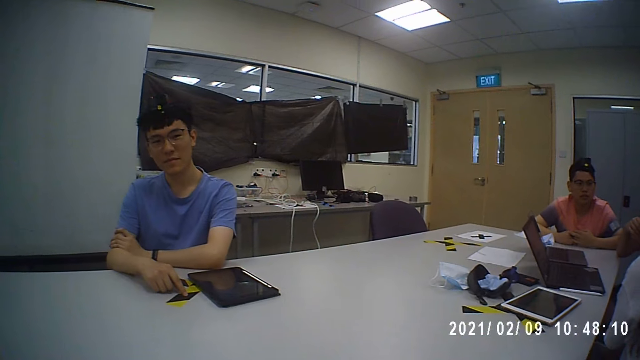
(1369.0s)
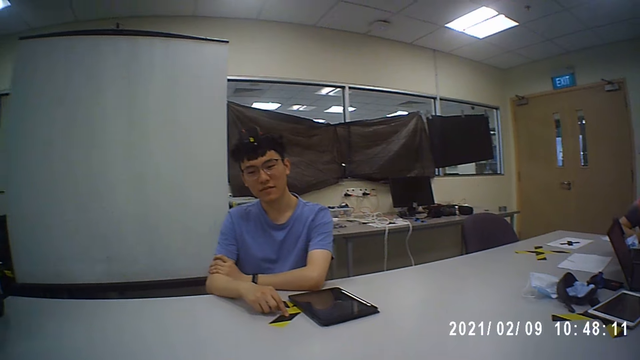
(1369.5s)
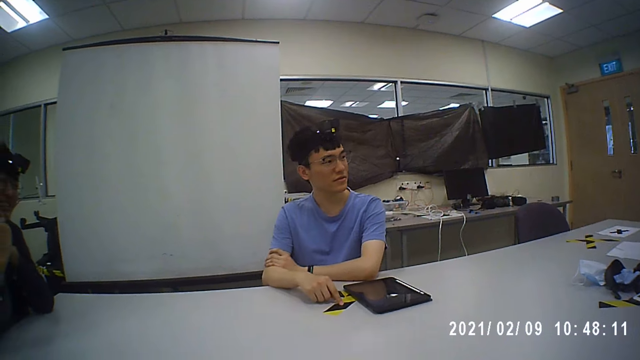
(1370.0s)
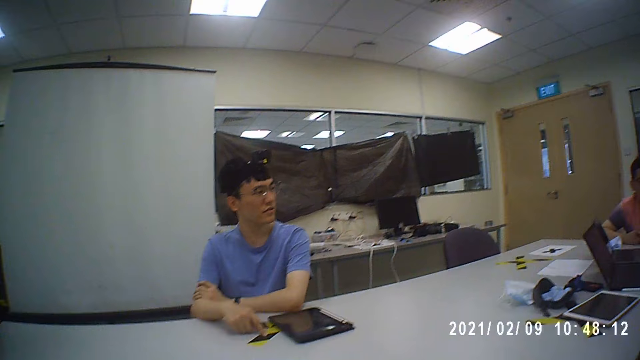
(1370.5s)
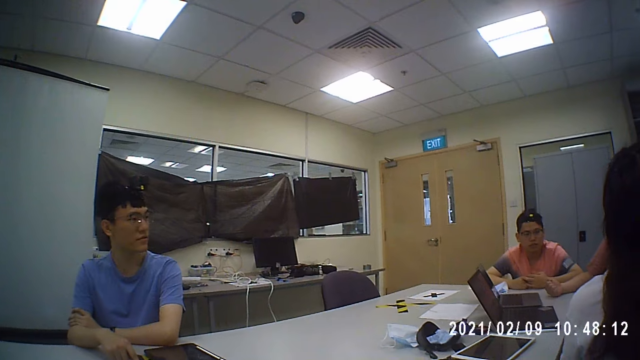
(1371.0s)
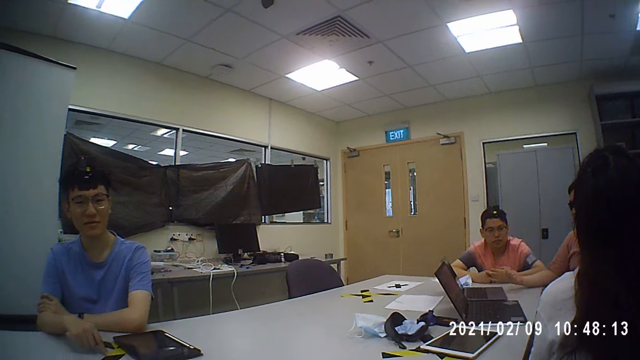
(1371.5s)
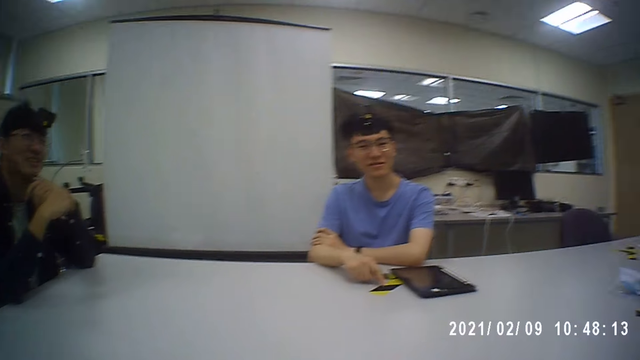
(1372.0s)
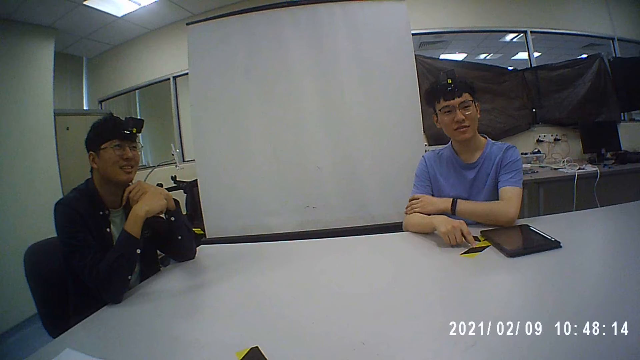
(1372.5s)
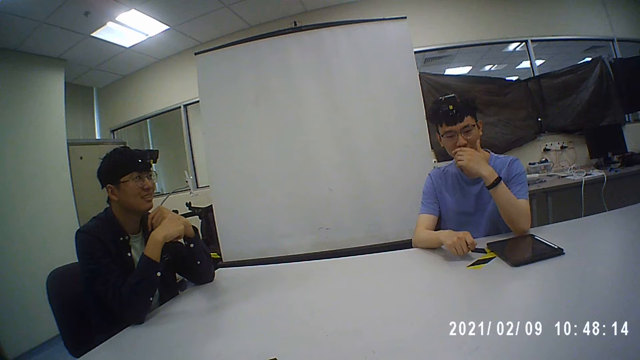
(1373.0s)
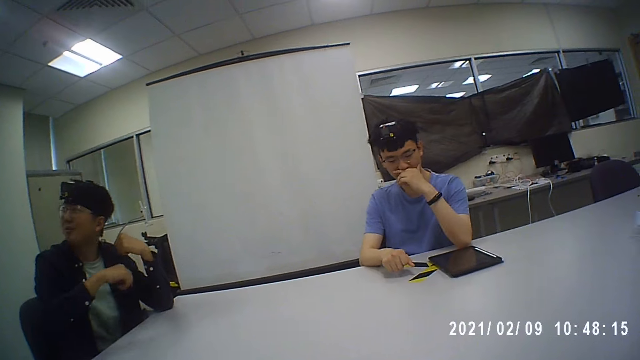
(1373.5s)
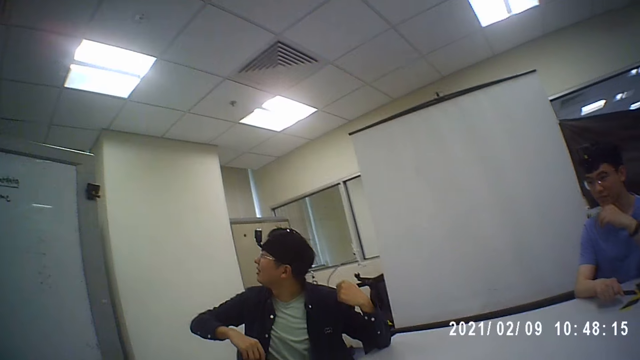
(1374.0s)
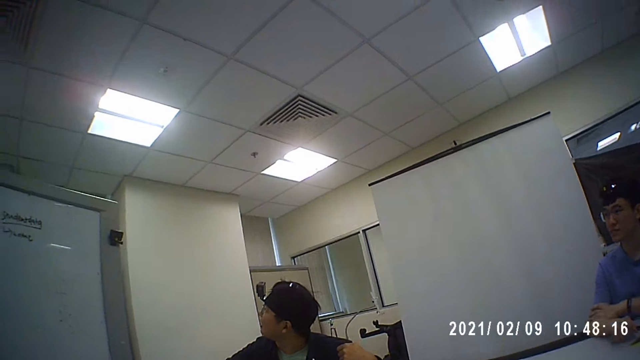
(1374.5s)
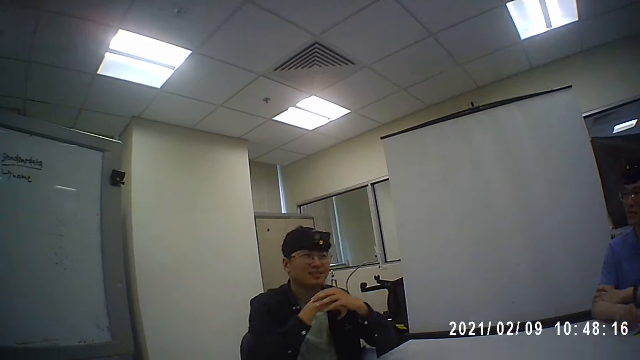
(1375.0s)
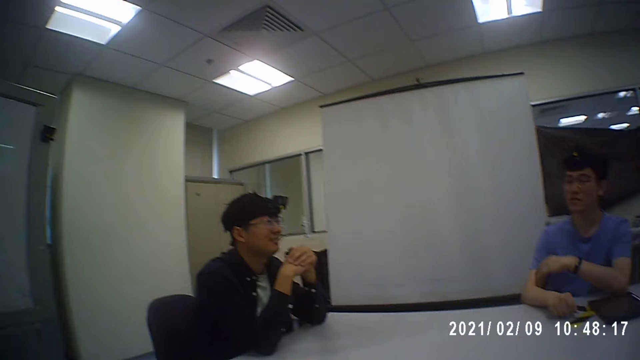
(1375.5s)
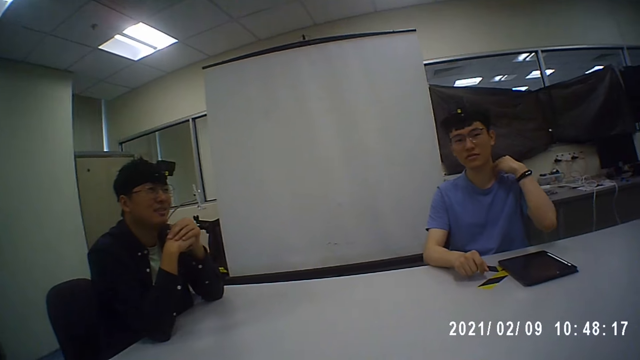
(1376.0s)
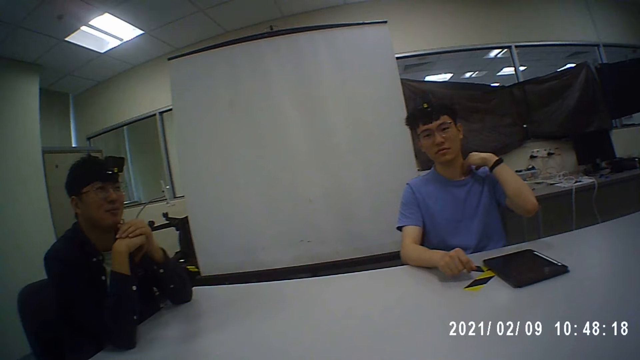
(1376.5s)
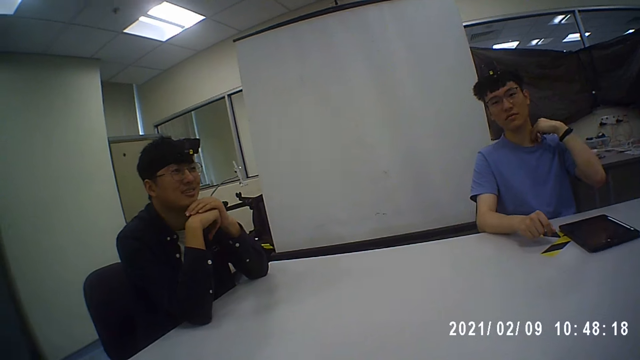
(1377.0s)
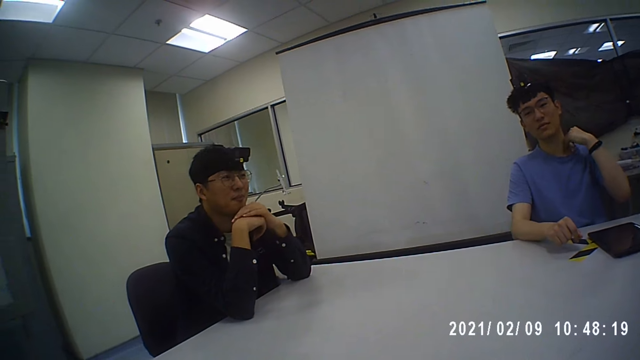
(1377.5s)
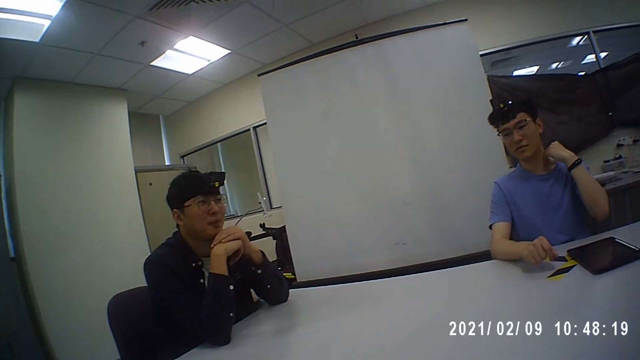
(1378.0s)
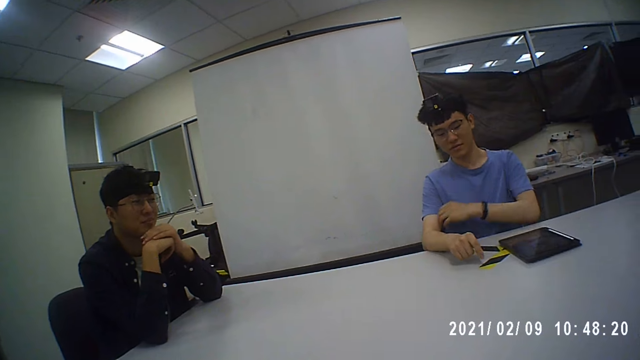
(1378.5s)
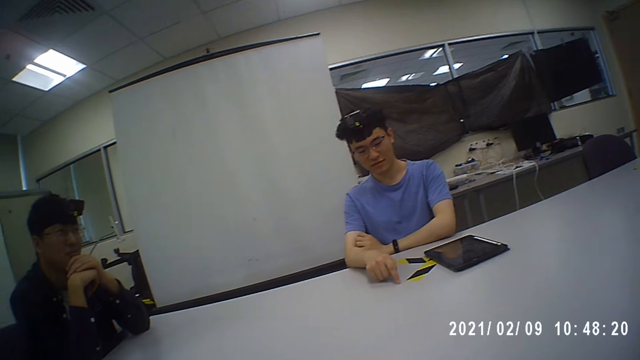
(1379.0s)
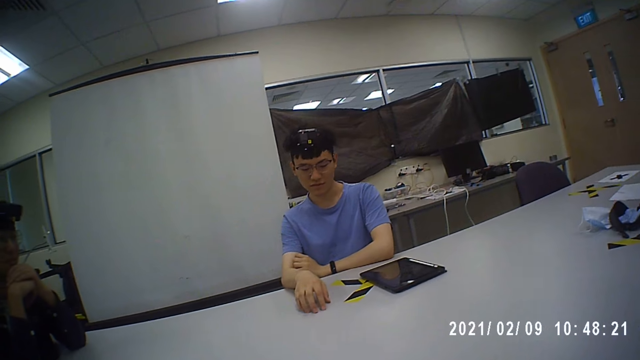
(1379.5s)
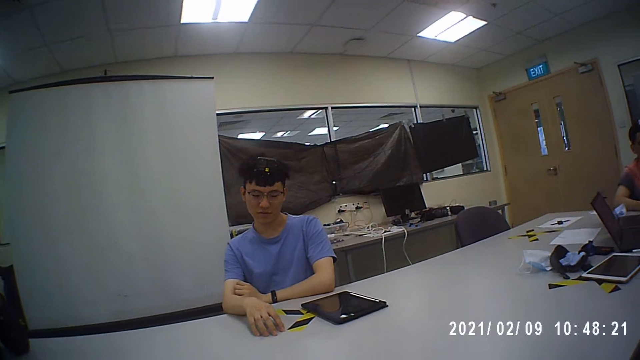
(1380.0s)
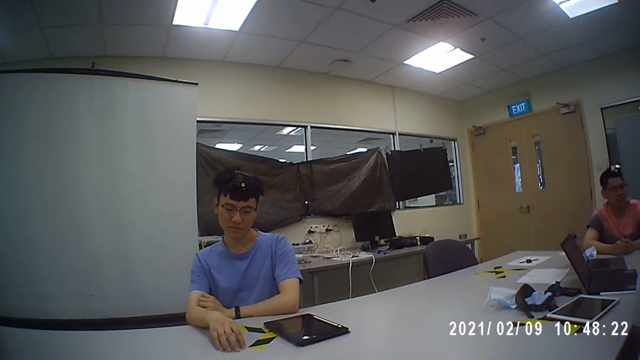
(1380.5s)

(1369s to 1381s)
A man moves a paper on the table. The man rubs his nose and holds his mouth. Another man looks around the office. The camera wearer converses with the first man and the other man. The first man scratches his neck. The camera wearer converses with the first man and the other man.

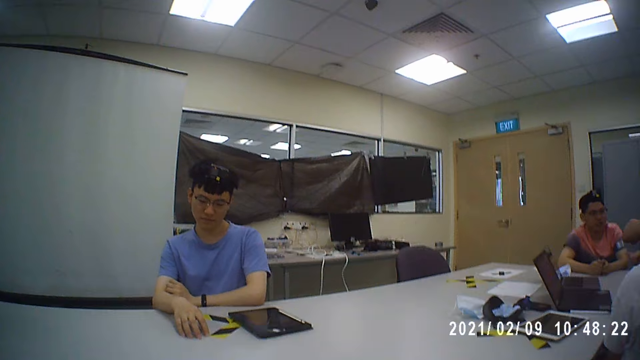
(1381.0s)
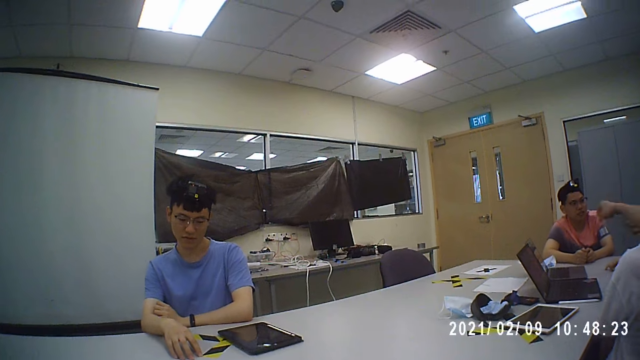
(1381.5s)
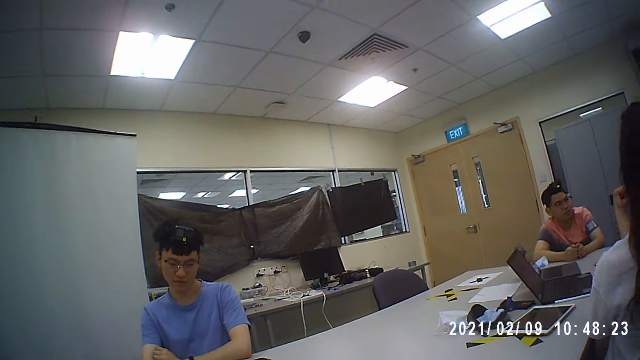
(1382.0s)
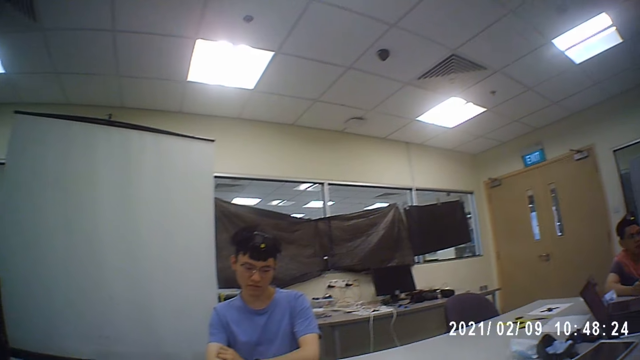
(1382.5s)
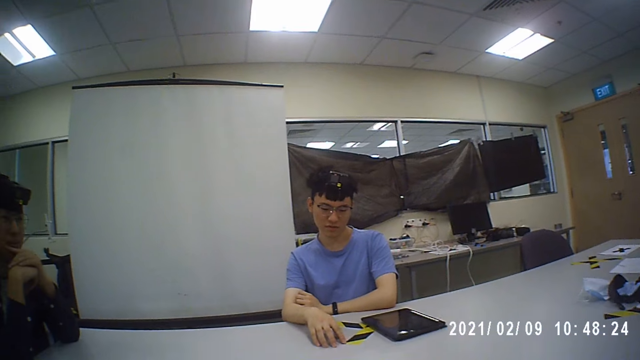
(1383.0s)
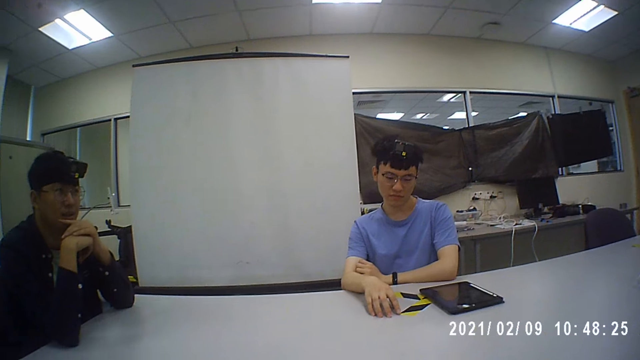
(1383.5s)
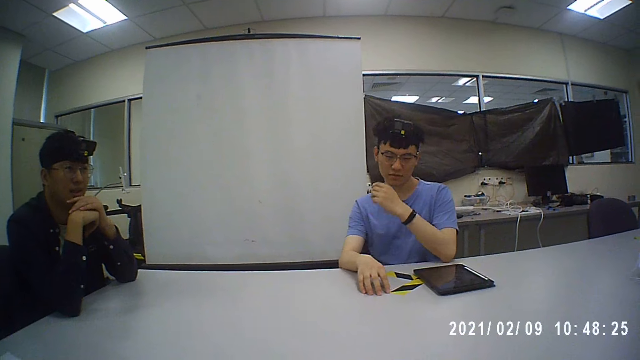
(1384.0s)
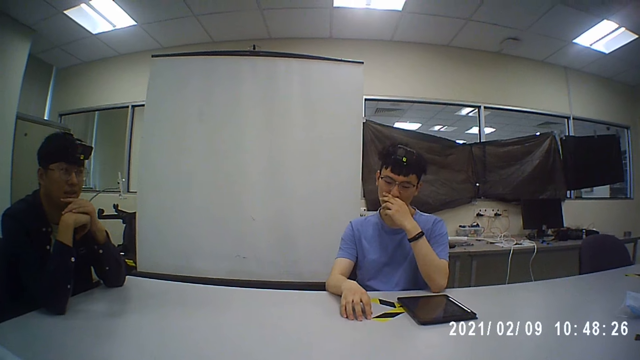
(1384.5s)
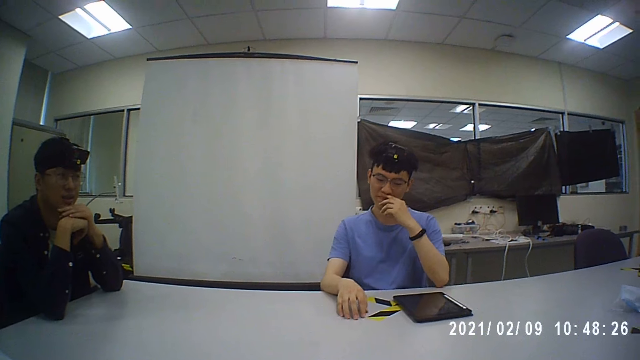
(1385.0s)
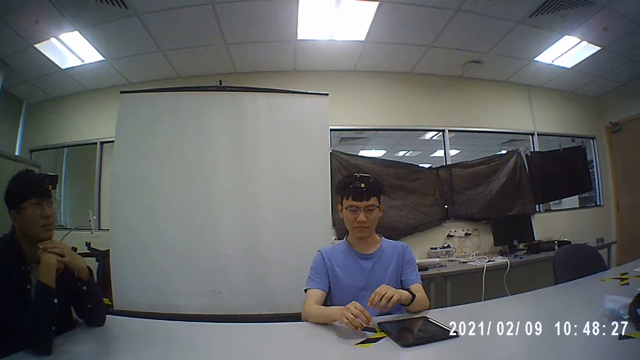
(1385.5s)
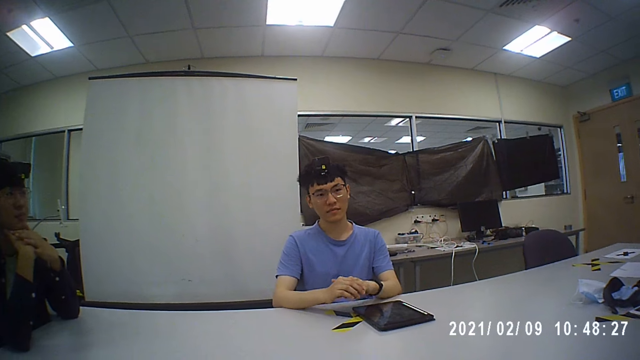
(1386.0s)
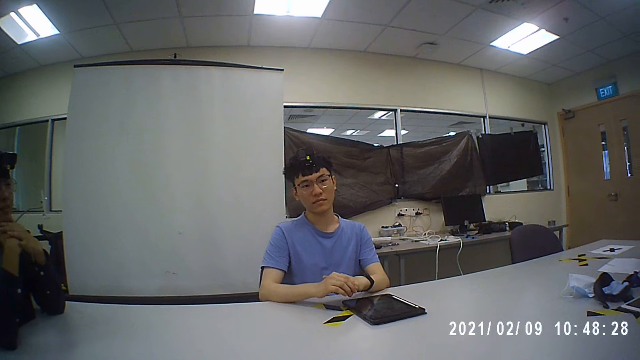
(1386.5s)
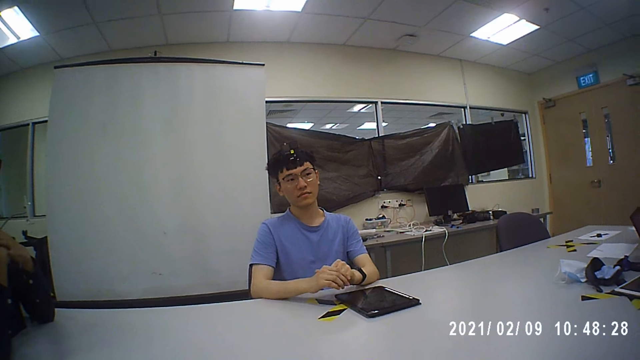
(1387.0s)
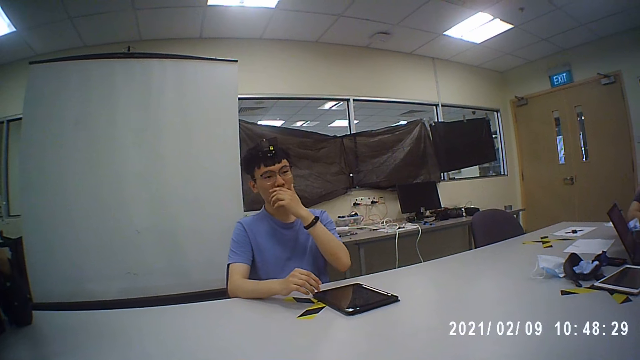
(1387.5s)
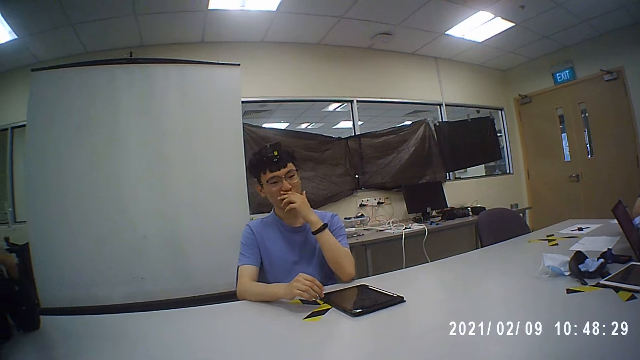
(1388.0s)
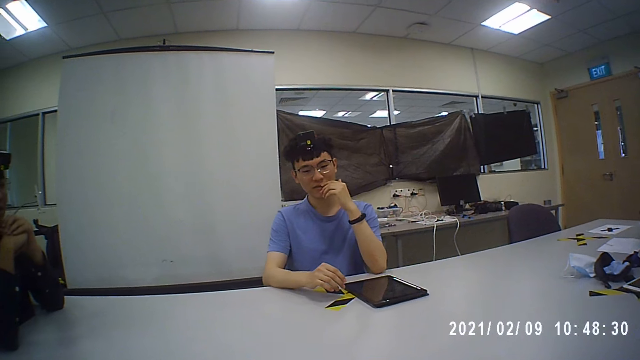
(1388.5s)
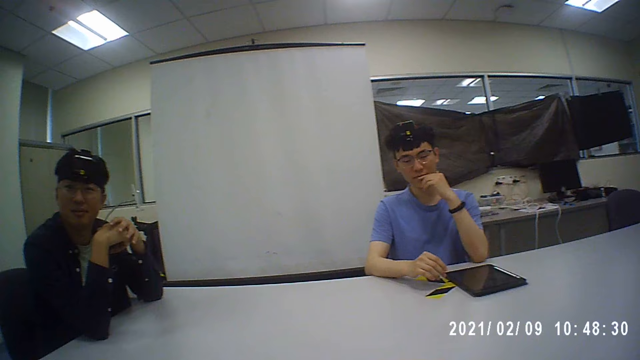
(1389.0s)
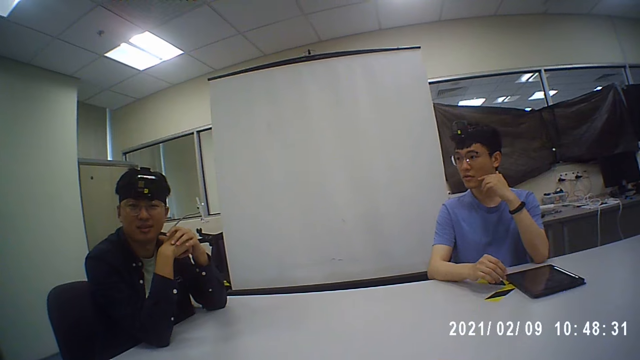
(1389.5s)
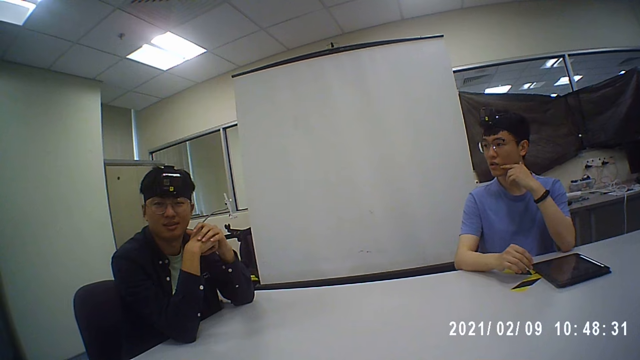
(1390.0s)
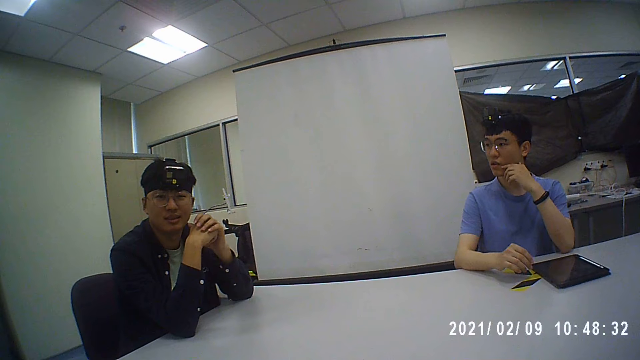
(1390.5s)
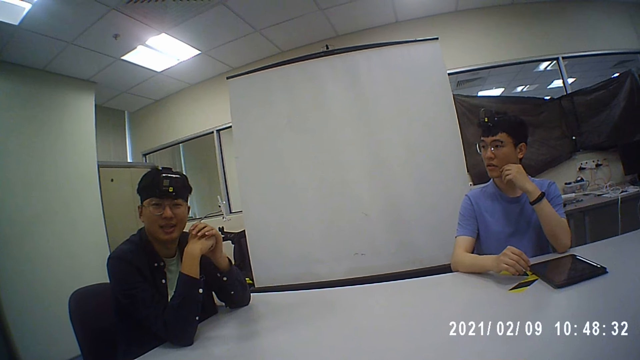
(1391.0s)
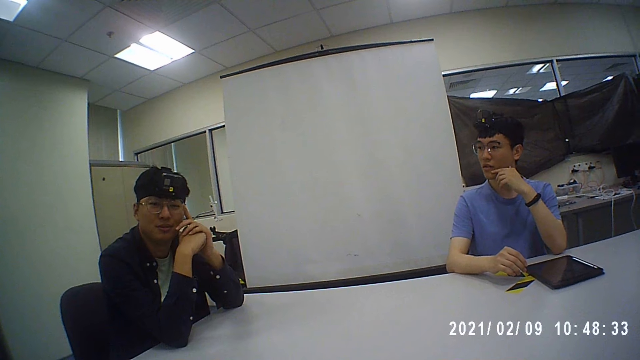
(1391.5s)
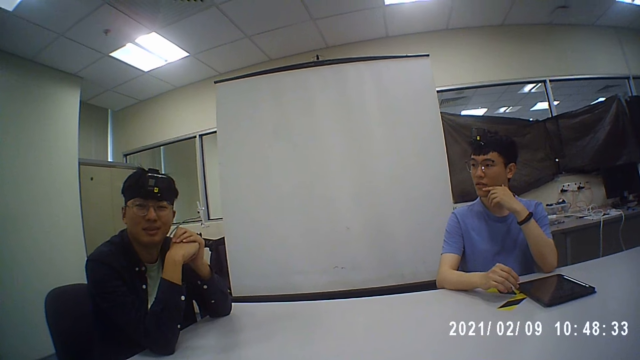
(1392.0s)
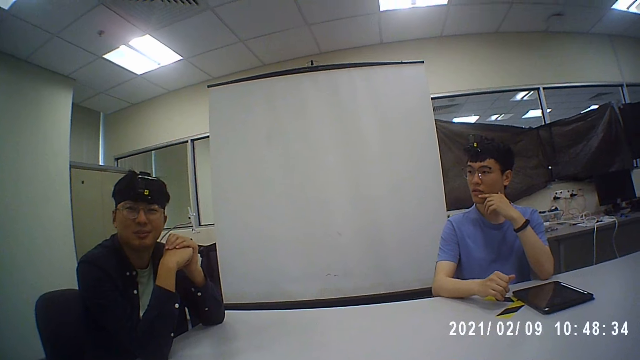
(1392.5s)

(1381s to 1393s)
A man holds his nose. The camera wearer converses with the man and another man. The first man holds his nose and touches his face. The camera wearer converses with the first man and the other man. The other man lifts his finger.
